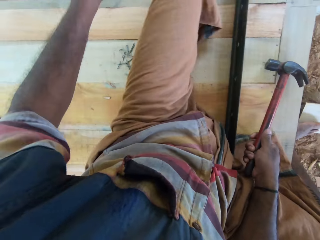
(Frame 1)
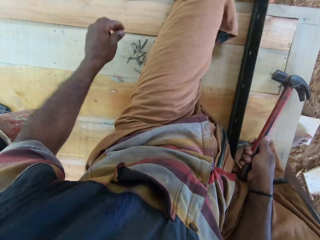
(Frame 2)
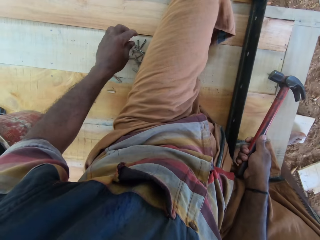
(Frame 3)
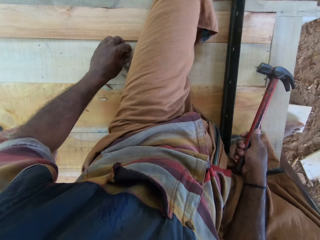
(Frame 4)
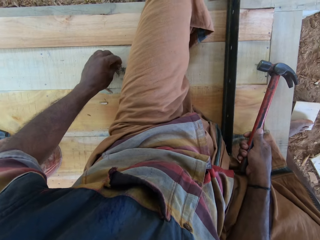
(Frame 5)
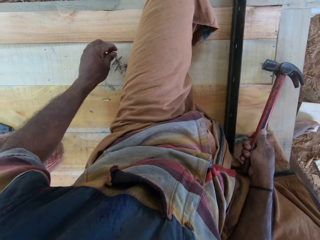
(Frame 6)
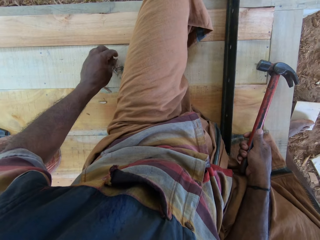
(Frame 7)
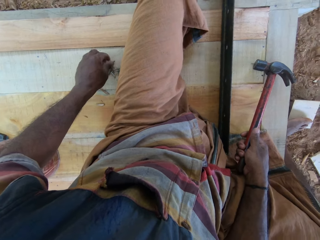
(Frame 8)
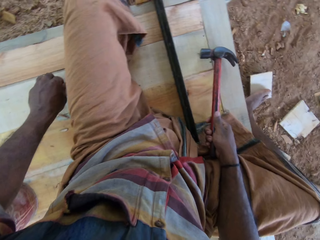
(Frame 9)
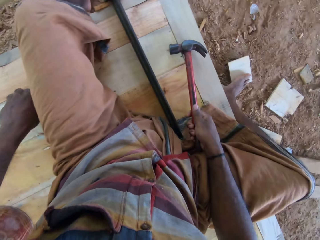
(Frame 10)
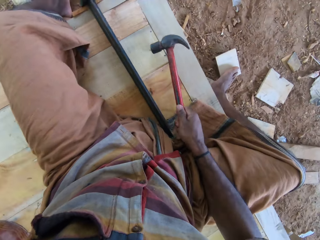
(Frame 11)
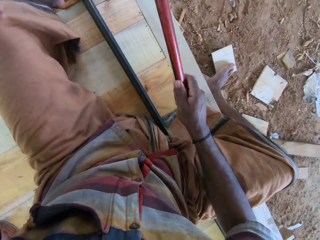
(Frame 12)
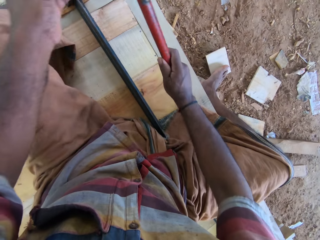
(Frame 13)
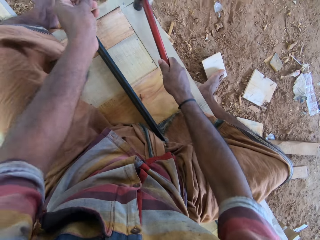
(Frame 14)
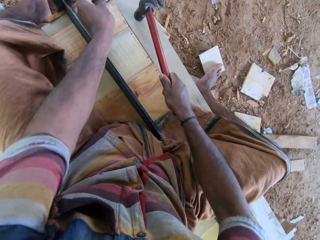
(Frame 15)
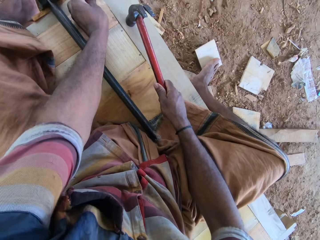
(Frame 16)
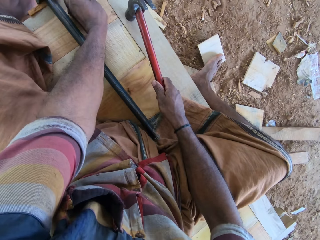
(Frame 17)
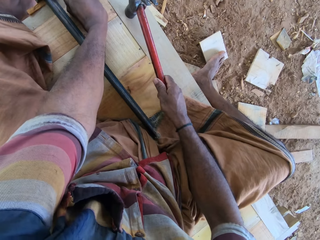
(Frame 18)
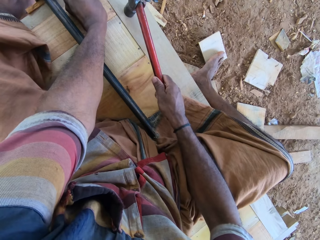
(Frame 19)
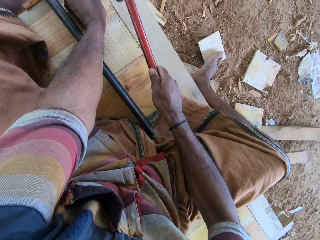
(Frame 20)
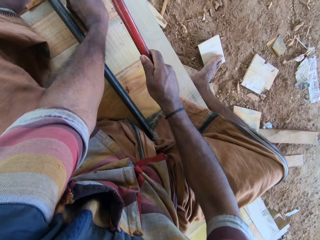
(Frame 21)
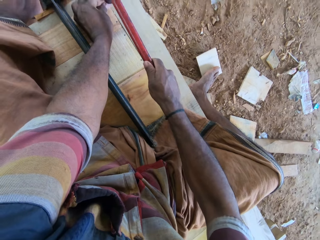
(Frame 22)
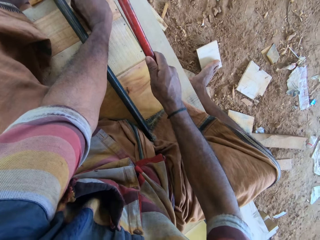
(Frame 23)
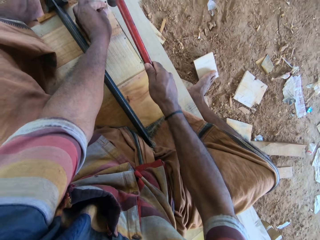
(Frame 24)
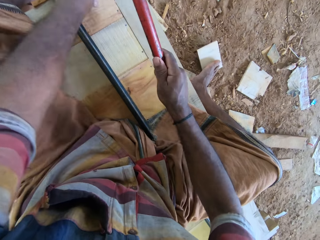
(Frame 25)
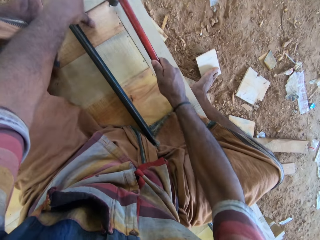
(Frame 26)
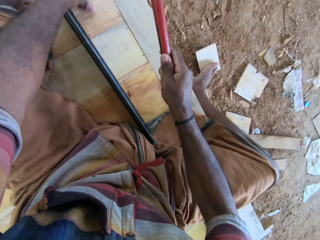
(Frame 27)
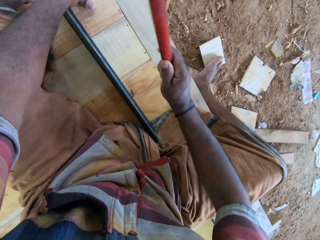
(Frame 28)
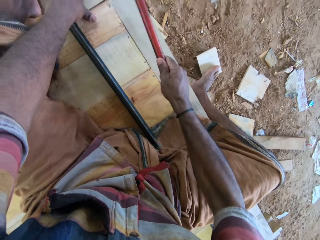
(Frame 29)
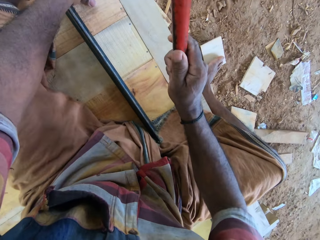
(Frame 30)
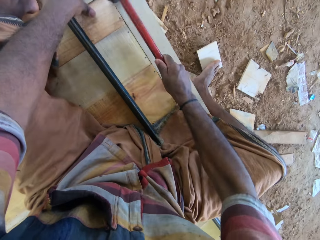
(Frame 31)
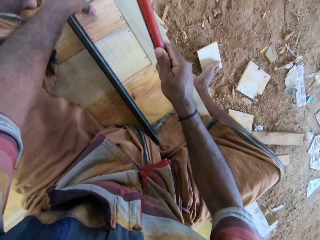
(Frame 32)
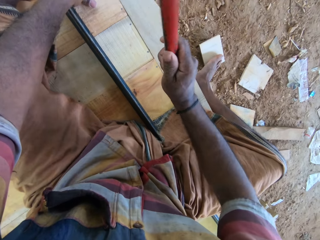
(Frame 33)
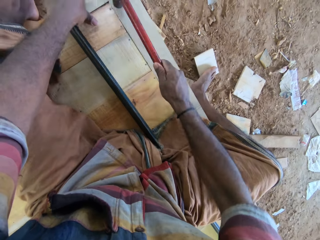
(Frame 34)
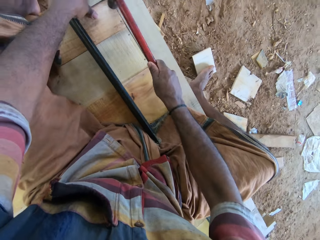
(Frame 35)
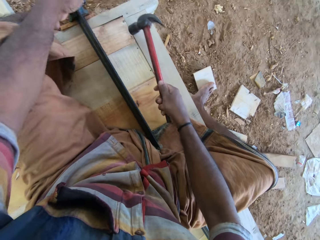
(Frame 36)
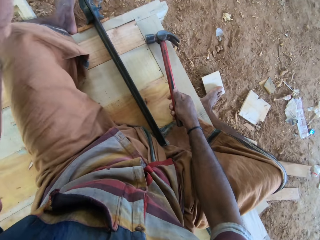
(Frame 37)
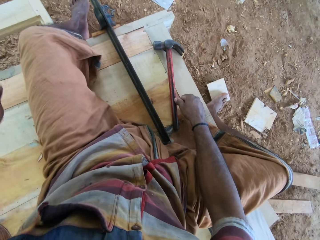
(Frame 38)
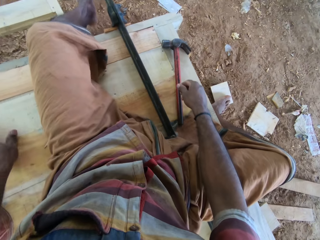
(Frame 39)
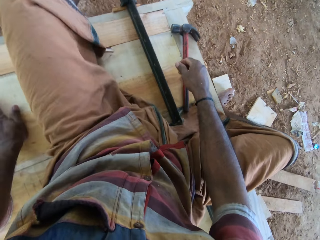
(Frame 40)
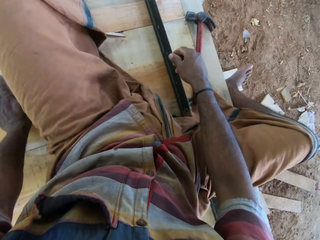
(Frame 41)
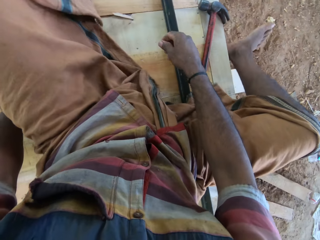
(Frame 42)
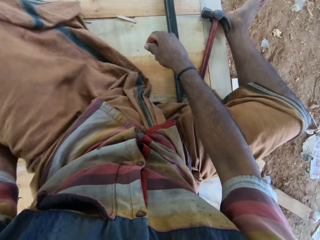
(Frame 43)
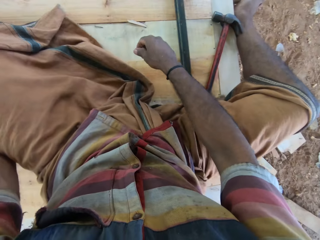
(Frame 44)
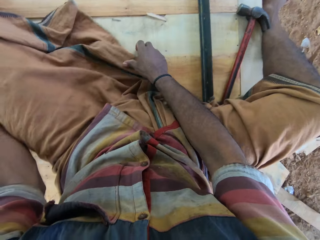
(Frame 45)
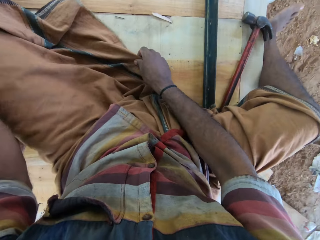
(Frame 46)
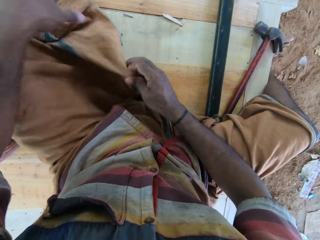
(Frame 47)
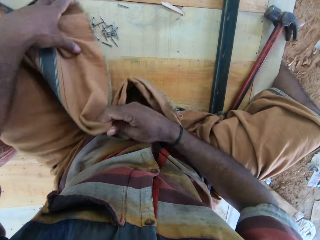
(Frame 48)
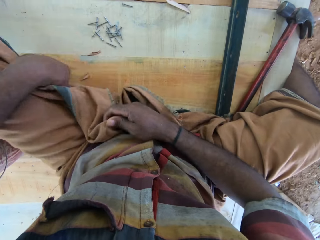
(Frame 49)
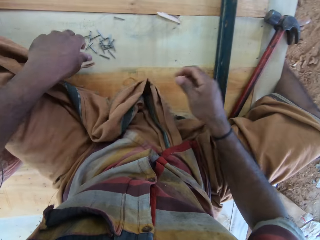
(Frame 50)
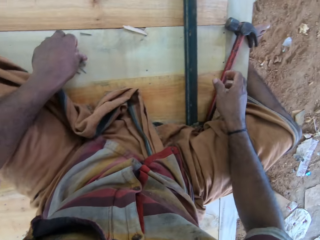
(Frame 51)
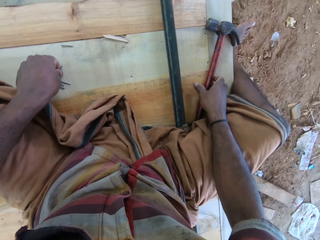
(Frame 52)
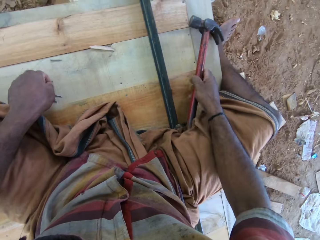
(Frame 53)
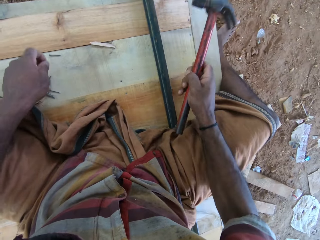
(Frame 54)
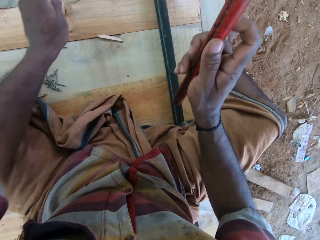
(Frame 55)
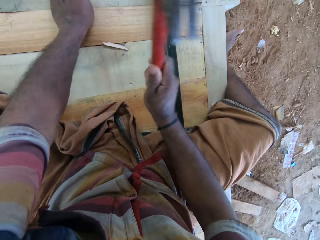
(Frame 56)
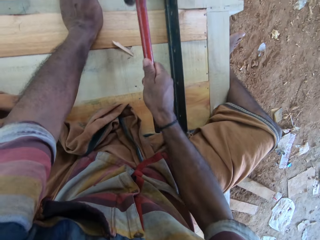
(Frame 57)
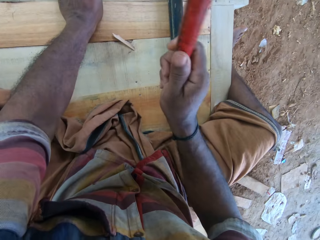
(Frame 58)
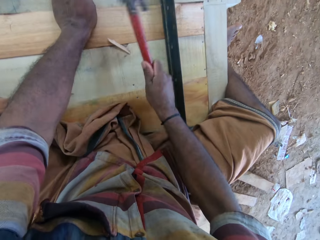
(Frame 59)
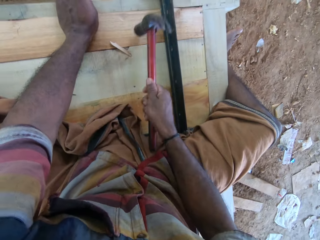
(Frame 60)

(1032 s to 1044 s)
The camera wearer picks up an iron nail from the furniture. They put the nail on the furniture. They hit the nail with a hammer on the table. They adjust the sitting position. They place down the hammer. They adjust the cloth. They pick up an iron nail with the left hand. They take the hammer. They hit the wood with the hammer.

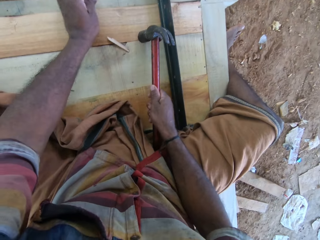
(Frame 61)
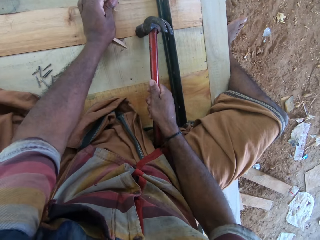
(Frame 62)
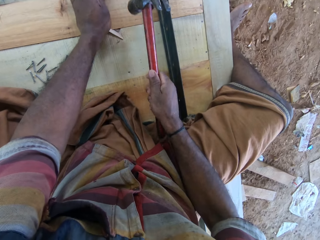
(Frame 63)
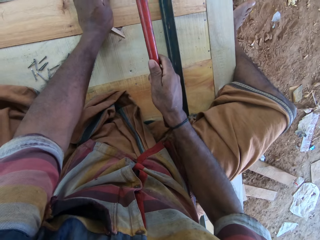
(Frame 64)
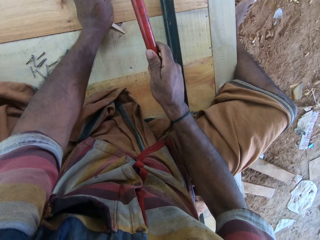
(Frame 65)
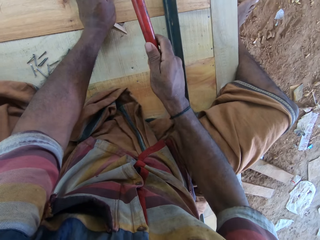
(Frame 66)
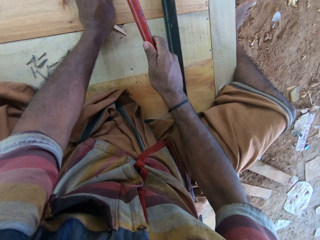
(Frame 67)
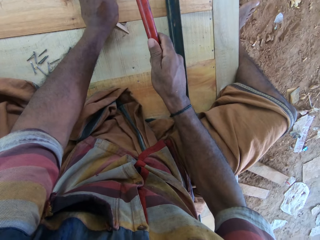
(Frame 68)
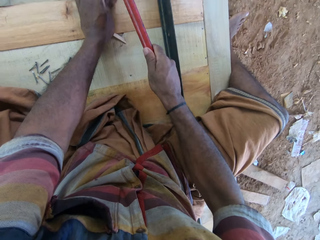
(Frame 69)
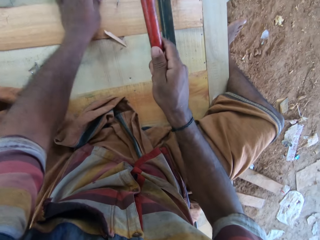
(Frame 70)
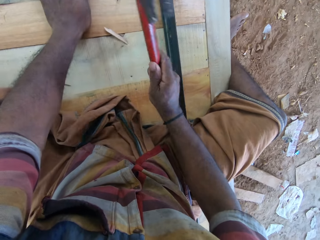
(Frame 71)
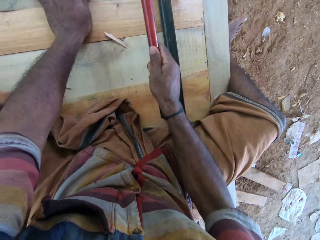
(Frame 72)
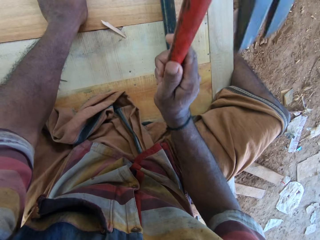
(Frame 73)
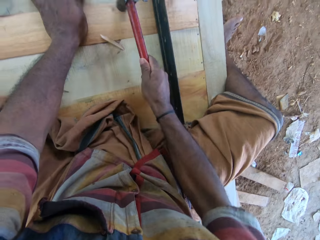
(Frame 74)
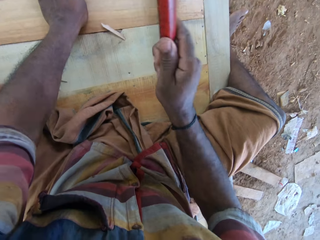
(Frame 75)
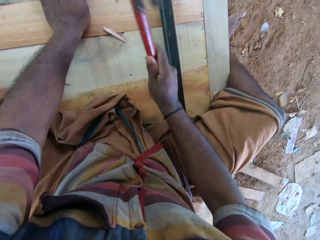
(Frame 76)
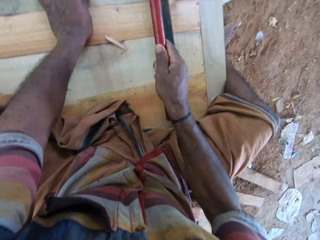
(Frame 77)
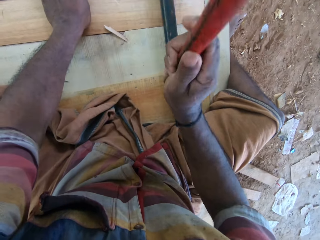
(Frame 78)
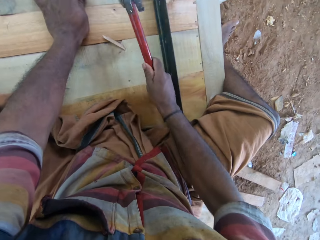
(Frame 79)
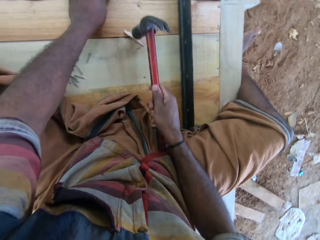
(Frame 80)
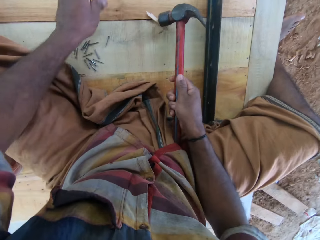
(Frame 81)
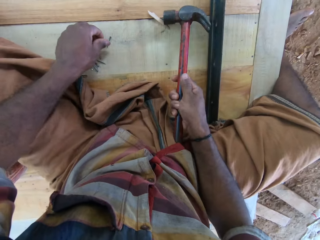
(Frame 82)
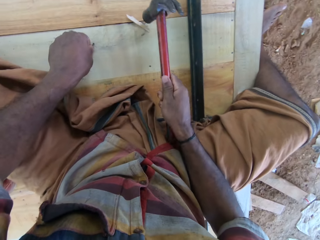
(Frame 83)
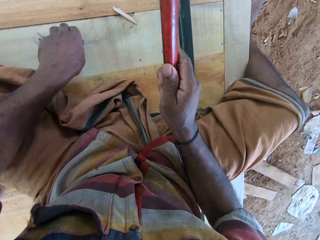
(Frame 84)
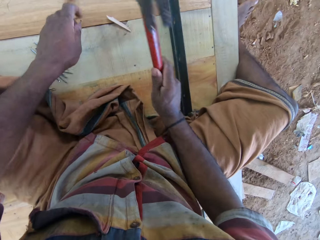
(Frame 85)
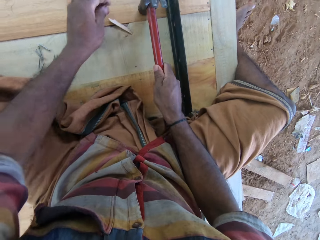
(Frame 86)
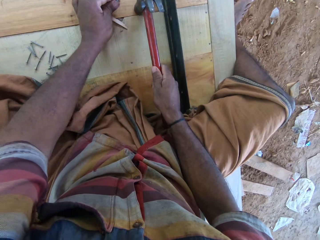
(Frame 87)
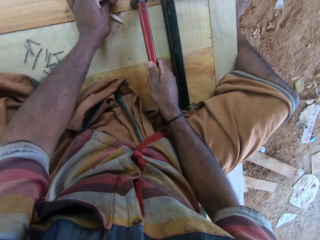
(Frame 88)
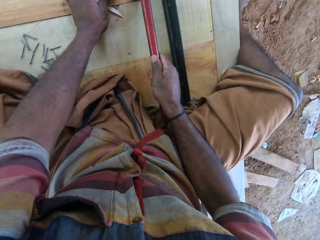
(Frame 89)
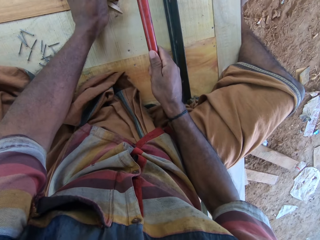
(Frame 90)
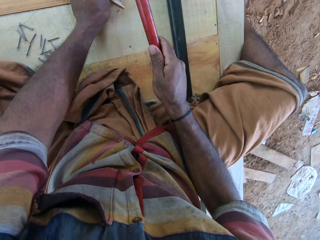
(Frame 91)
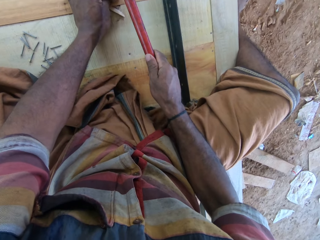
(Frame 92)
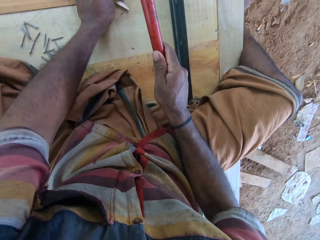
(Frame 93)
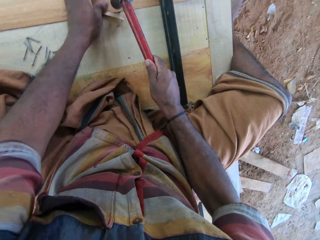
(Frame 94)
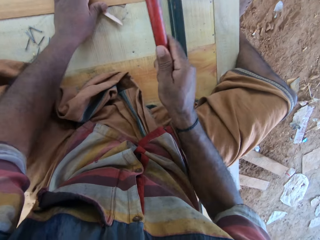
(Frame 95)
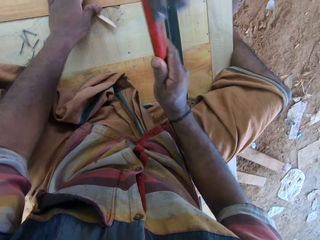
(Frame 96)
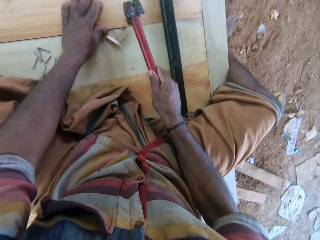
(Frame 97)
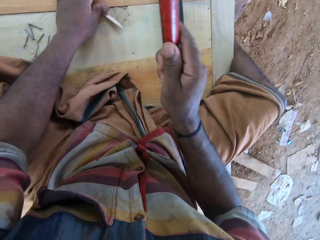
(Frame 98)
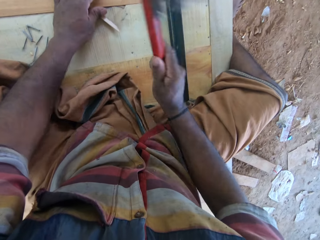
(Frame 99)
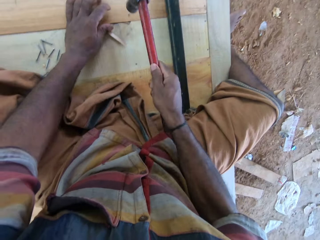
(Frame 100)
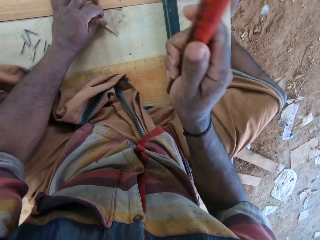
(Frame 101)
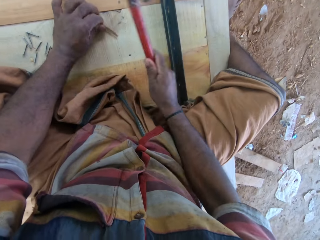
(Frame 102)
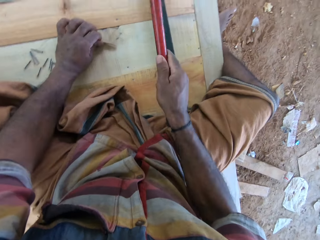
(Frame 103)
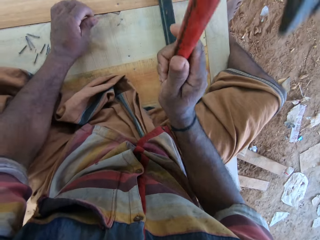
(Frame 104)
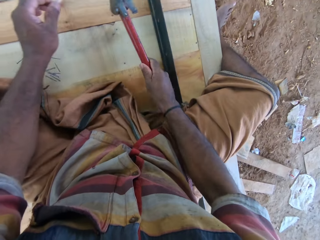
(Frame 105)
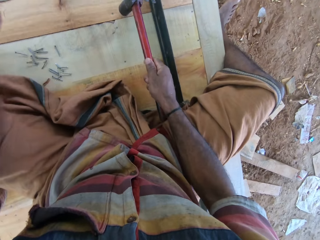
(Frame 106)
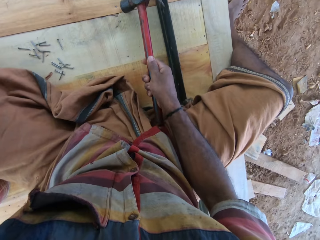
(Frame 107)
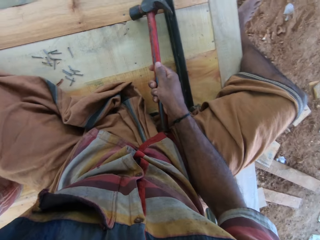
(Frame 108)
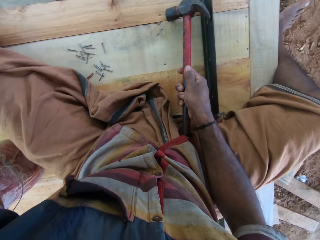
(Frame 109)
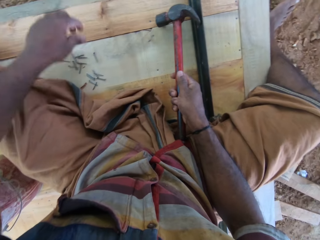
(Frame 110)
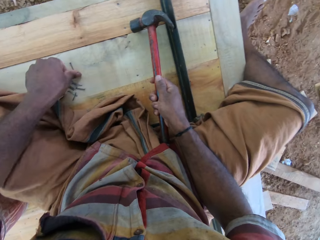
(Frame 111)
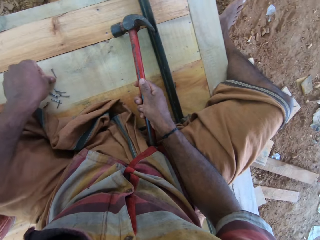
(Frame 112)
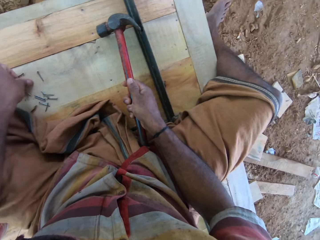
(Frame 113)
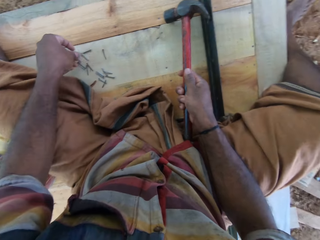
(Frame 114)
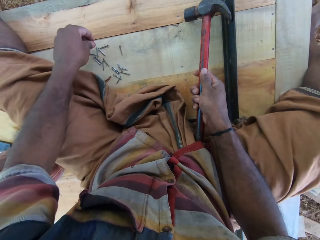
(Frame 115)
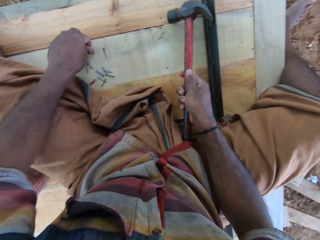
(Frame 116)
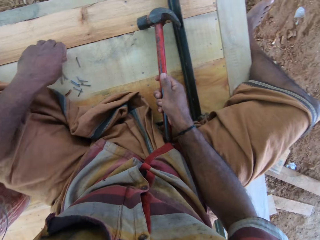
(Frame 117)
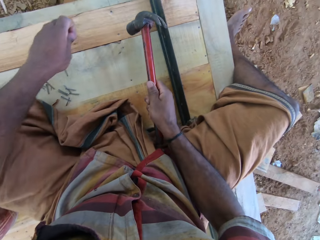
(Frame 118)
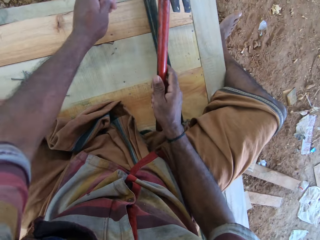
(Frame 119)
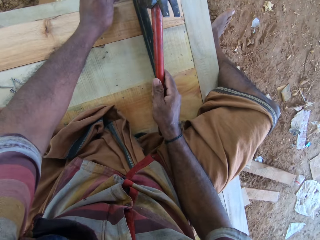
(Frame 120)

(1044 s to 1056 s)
The camera wearer moves a nail on the furniture. They hit the nail with a hammer on the table. They pick up an iron nail with the left hand. They hit the furniture with the hammer. They put the nail on the furniture. They hit the nail with the hammer on the table. They remove a piece of wood from the furniture. They hit the nail with the hammer. They pick up an iron nail from the furniture.
